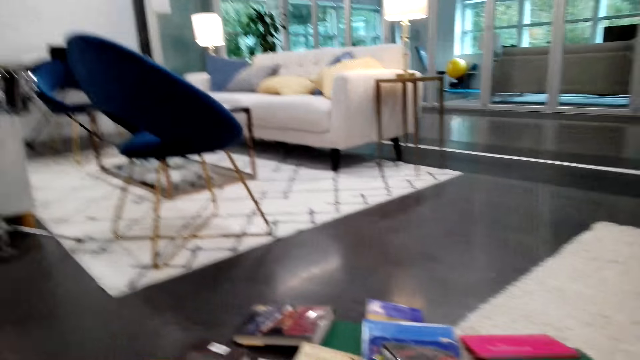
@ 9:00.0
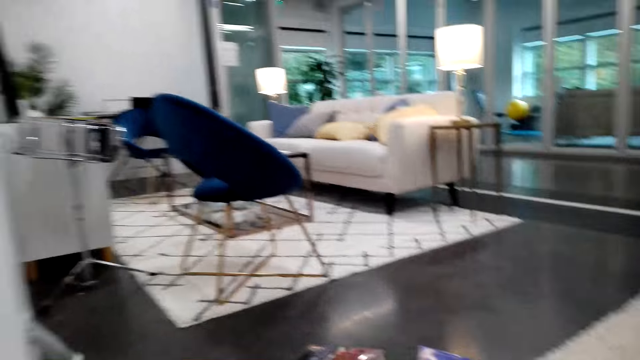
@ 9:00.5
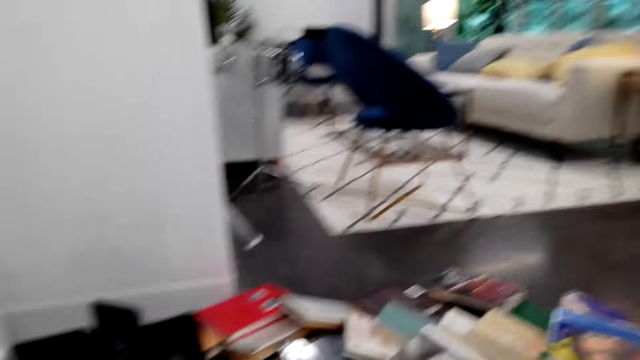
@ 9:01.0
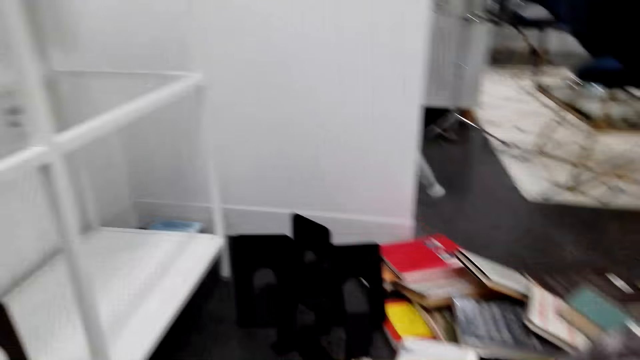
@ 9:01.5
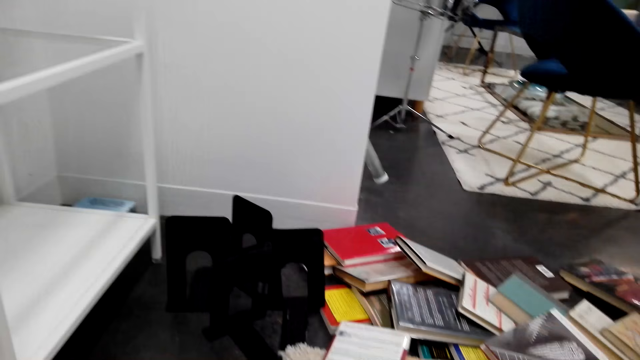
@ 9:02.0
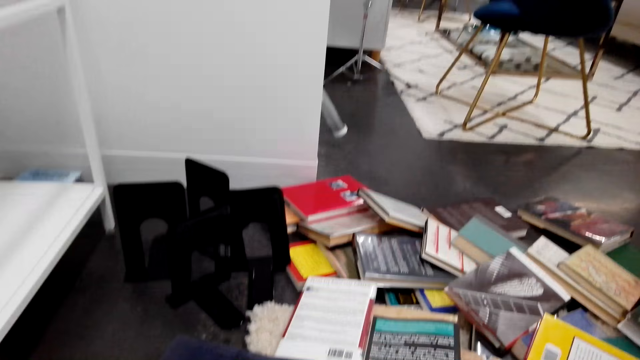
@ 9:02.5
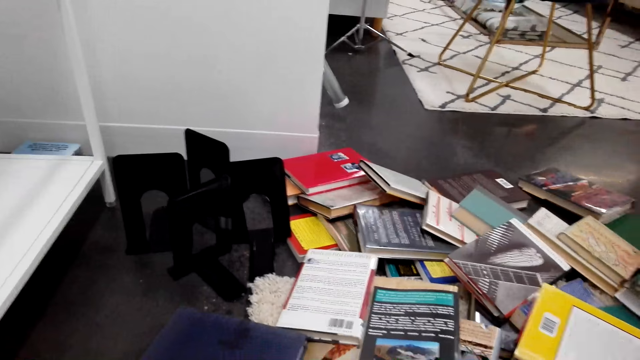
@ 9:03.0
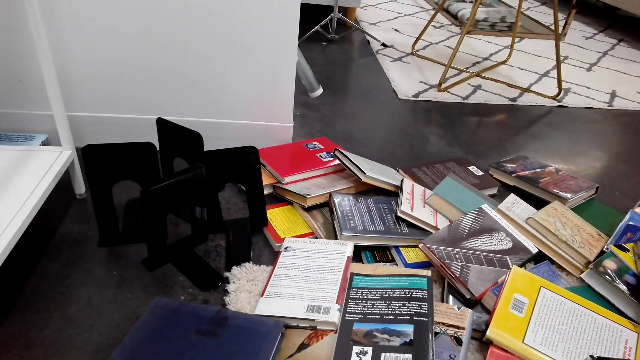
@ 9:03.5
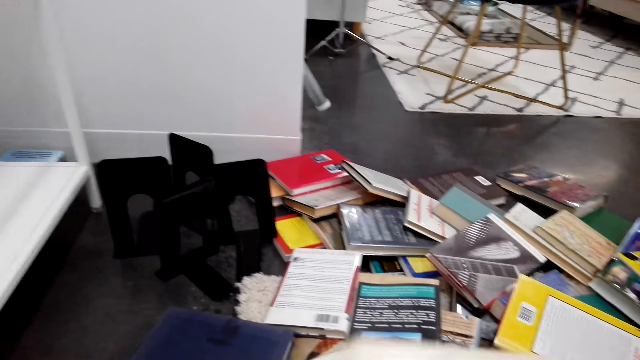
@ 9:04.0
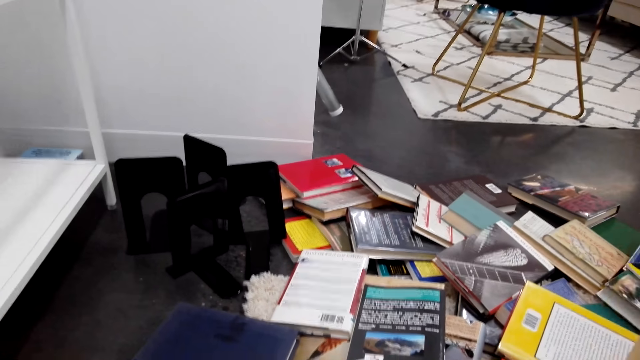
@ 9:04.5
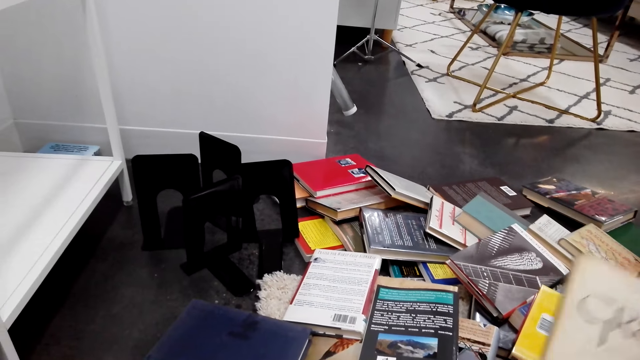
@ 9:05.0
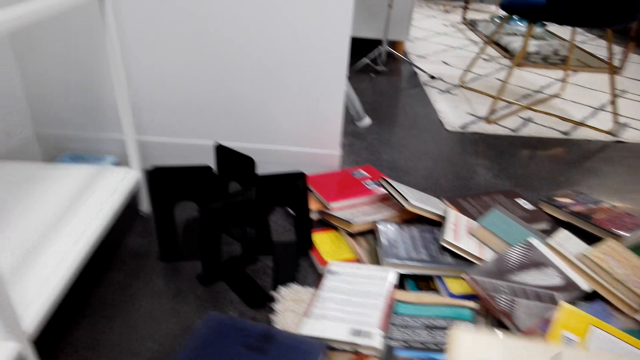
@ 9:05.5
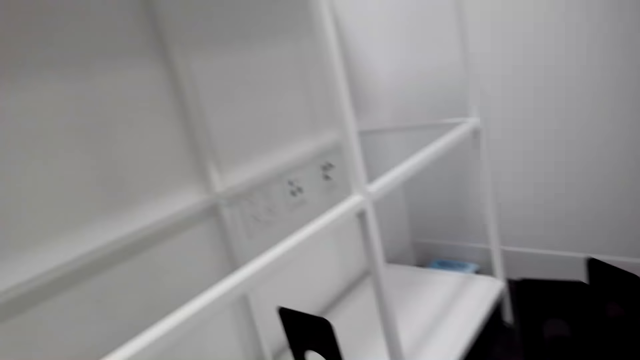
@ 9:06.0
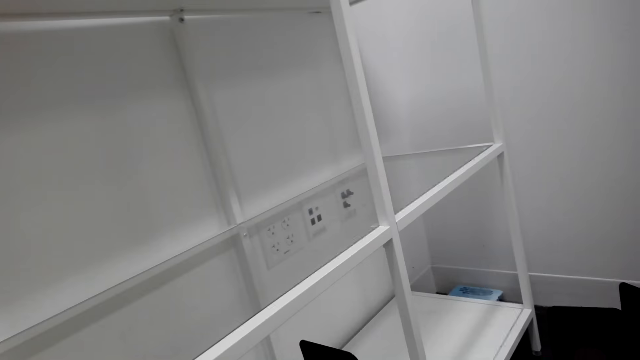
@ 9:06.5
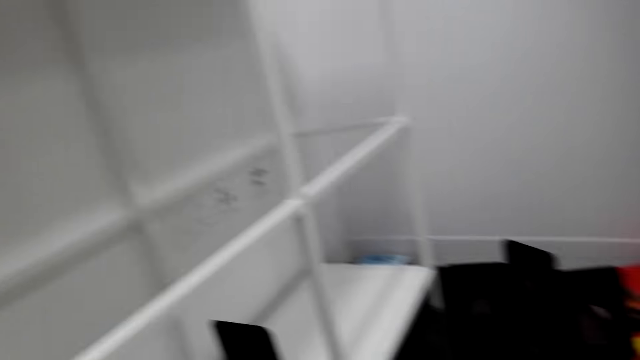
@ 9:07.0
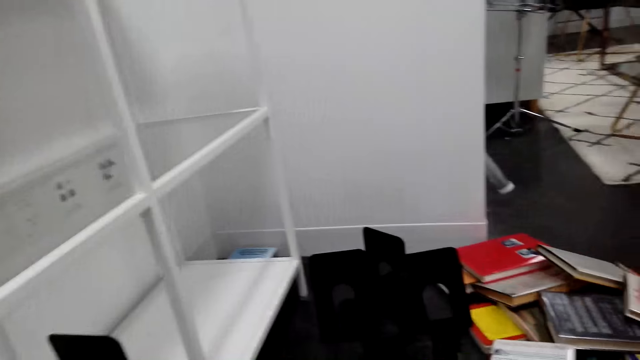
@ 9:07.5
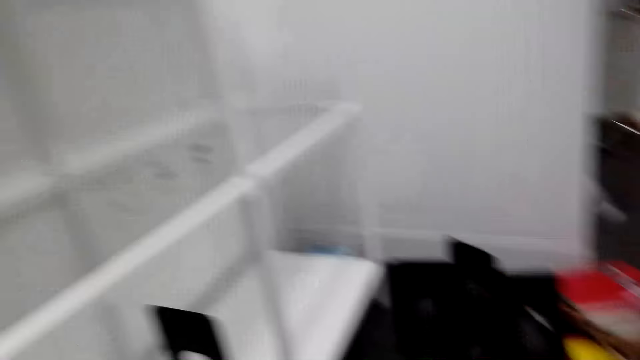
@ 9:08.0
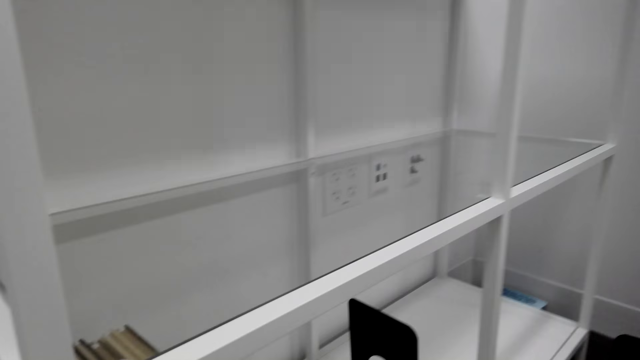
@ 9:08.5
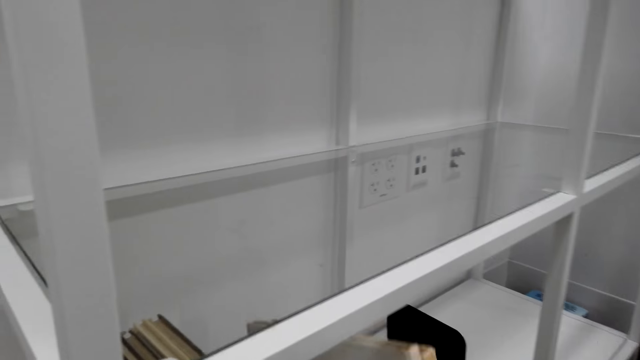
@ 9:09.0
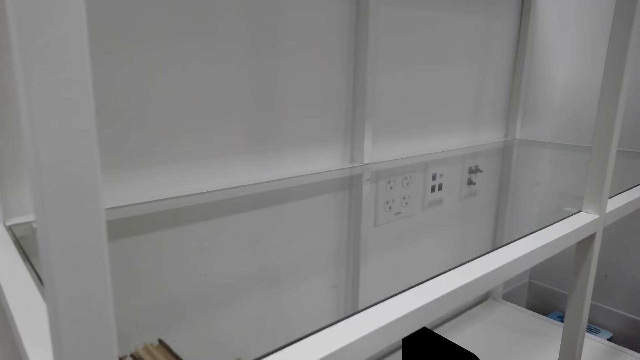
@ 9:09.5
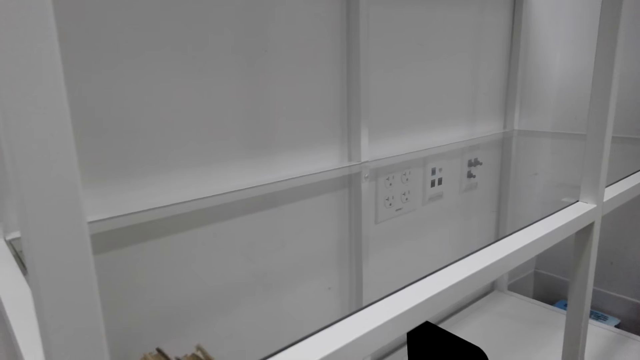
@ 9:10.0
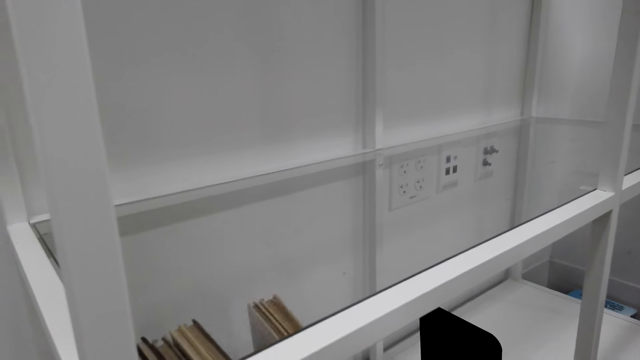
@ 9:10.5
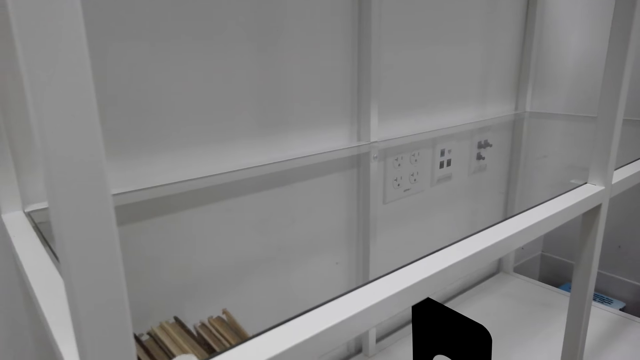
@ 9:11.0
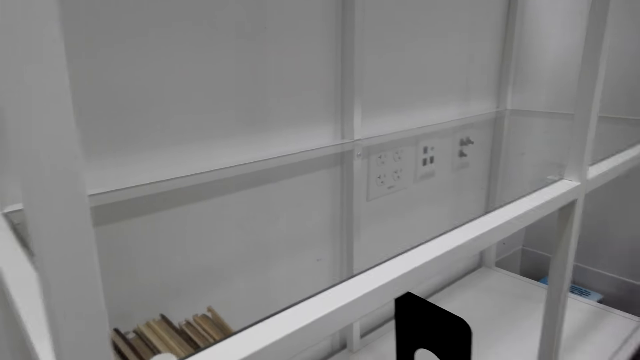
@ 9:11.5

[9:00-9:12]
The camera wearer looks around the house floor. They hold a book. They put the book on the shelf.

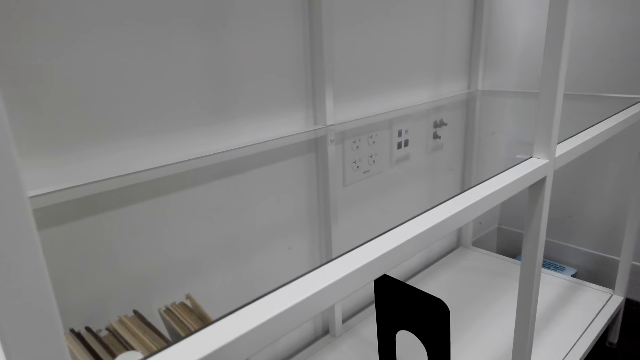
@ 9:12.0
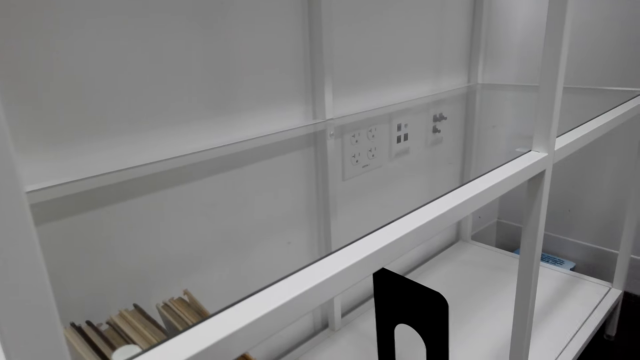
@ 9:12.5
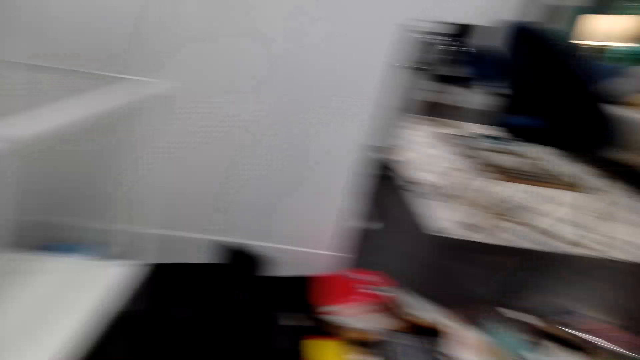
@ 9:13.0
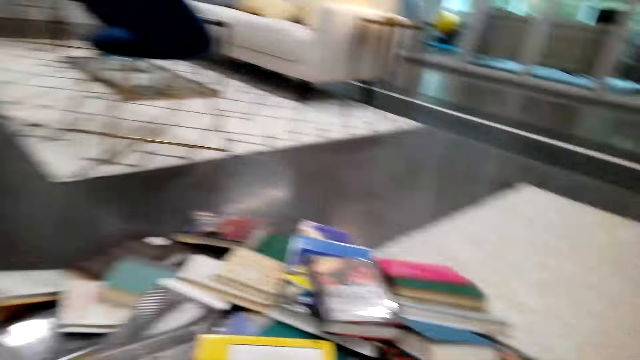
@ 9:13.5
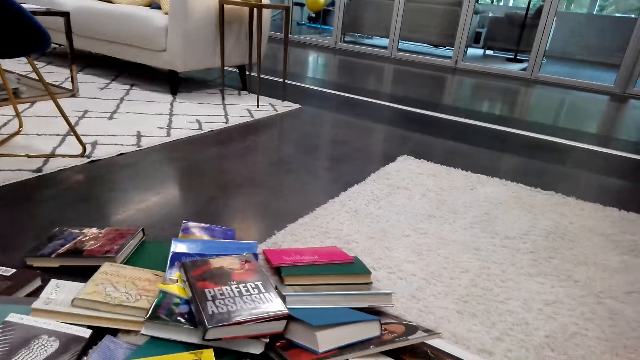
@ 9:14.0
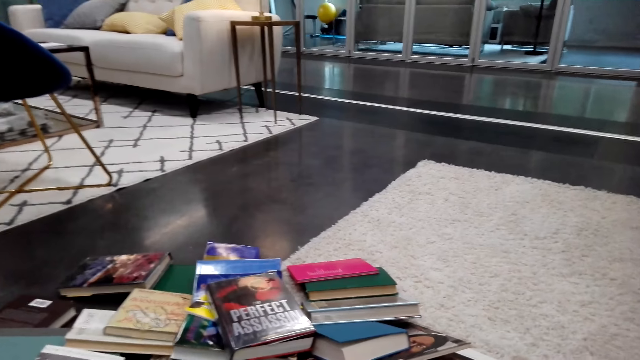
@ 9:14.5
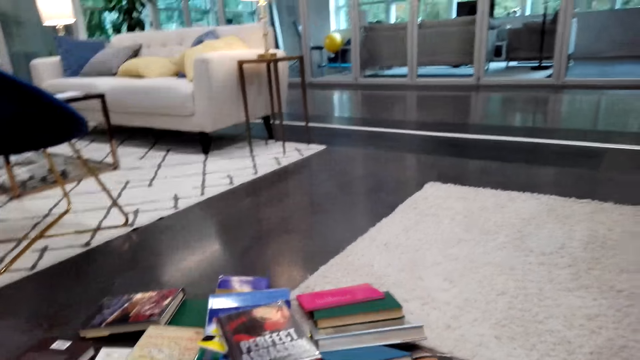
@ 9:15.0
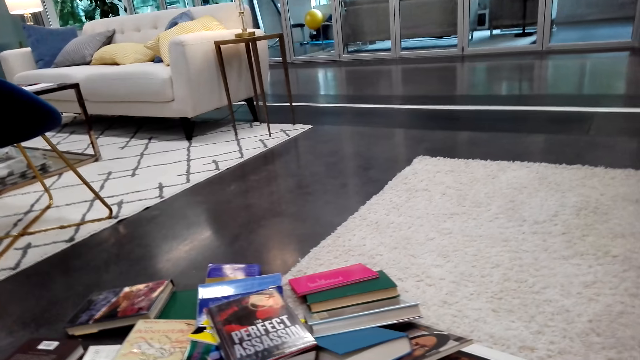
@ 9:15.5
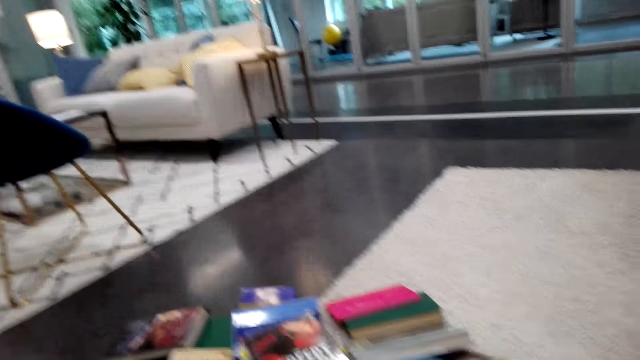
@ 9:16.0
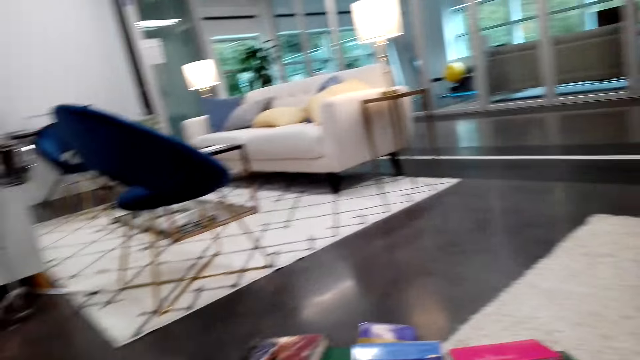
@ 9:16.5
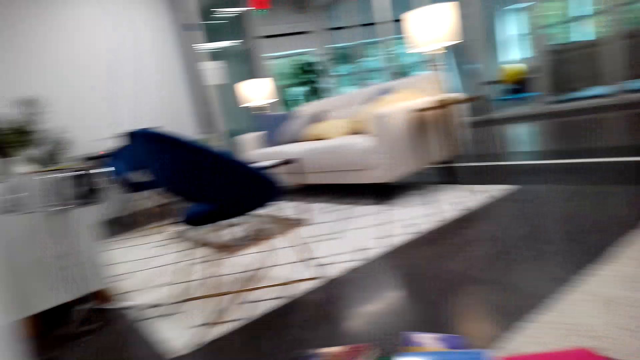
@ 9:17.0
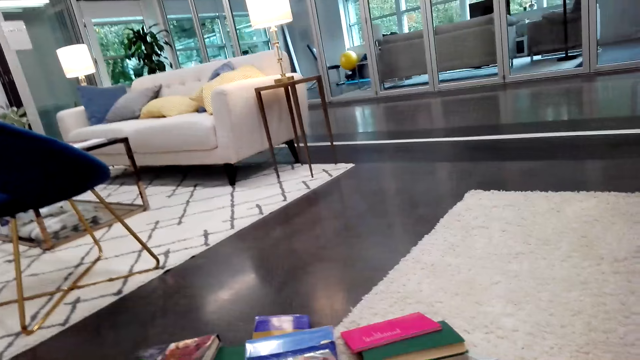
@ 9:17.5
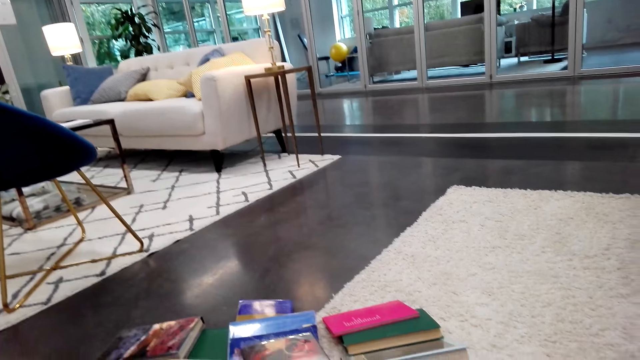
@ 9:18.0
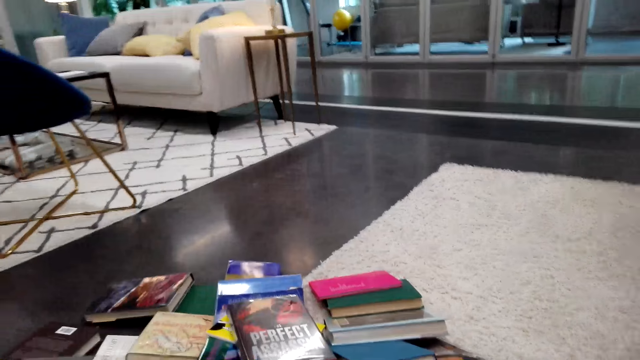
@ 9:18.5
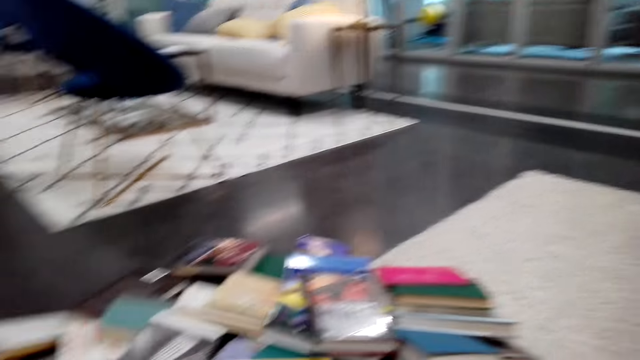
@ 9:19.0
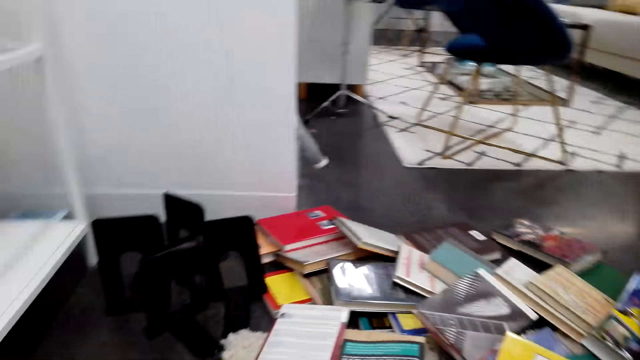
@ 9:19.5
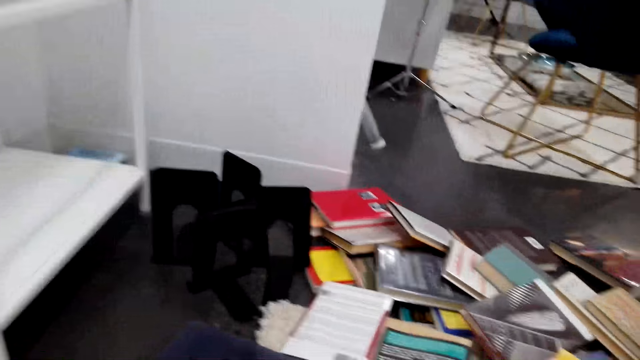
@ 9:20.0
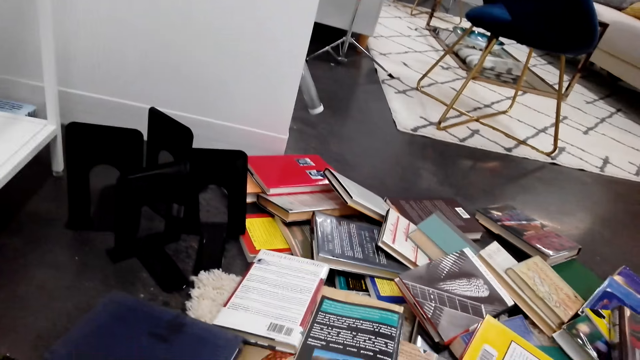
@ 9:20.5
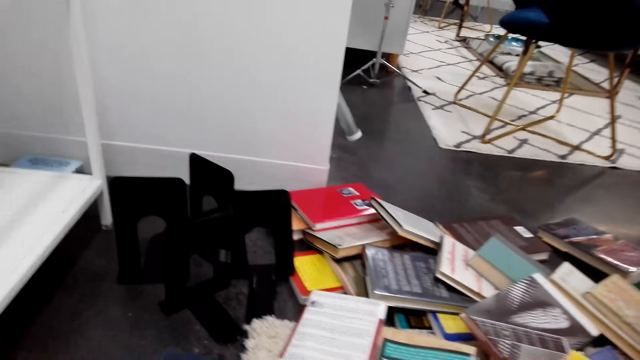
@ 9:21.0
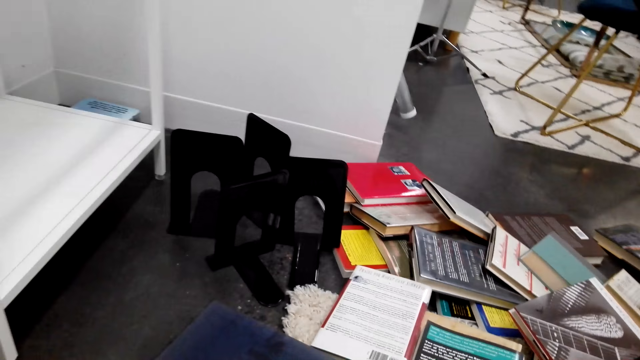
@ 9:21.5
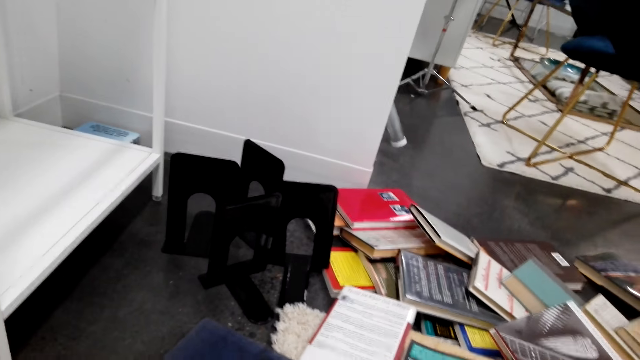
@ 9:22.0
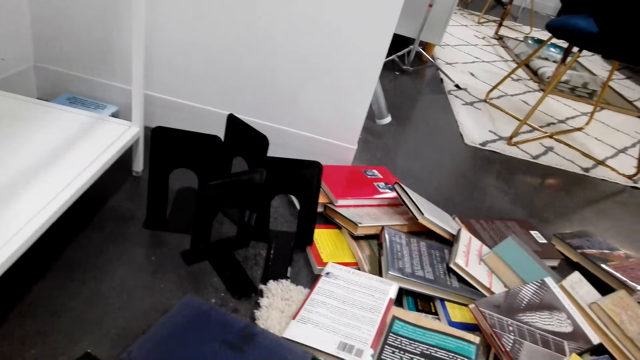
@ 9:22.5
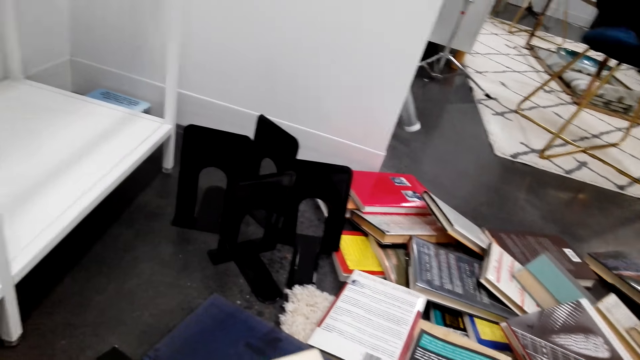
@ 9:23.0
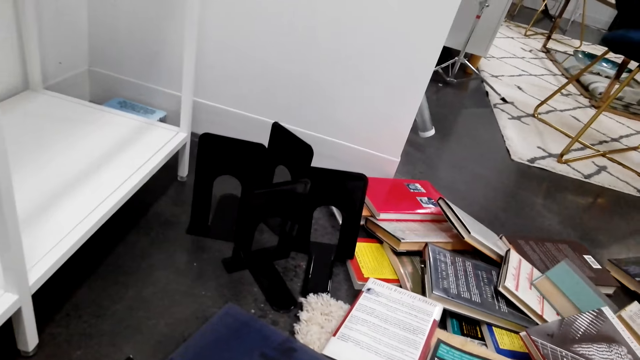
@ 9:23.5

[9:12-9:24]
The camera wearer arranges books on the shelf. They look around the house floor. They pick a book from the floor.
